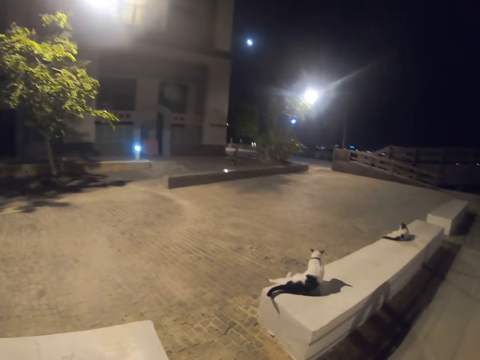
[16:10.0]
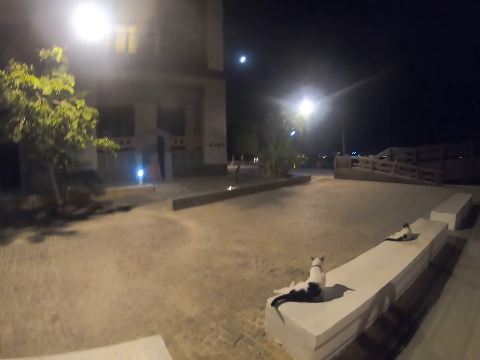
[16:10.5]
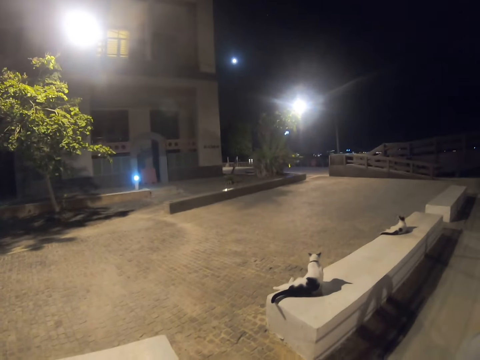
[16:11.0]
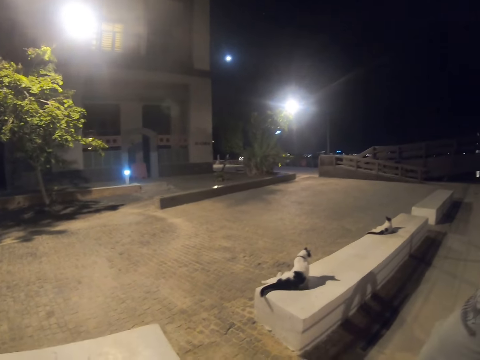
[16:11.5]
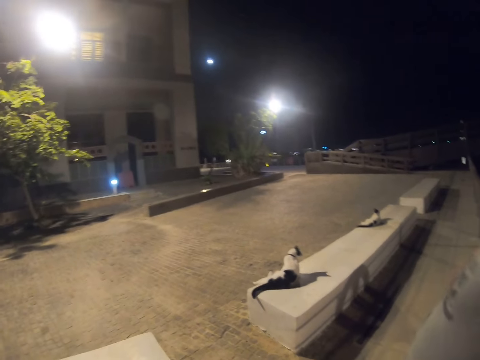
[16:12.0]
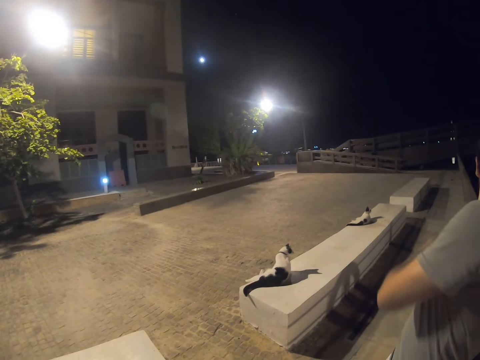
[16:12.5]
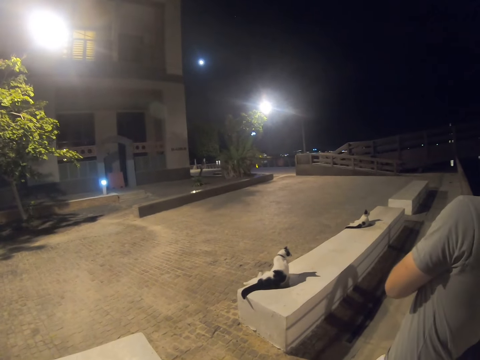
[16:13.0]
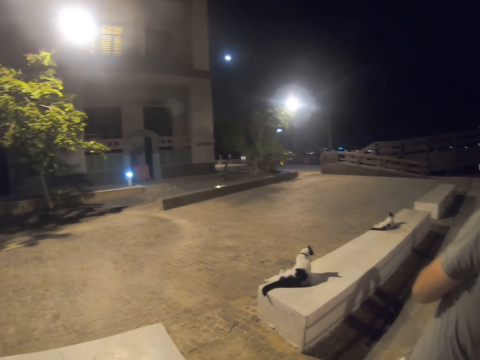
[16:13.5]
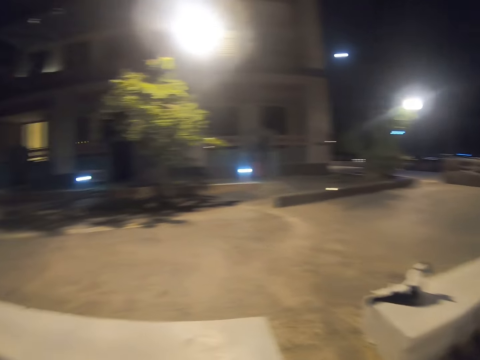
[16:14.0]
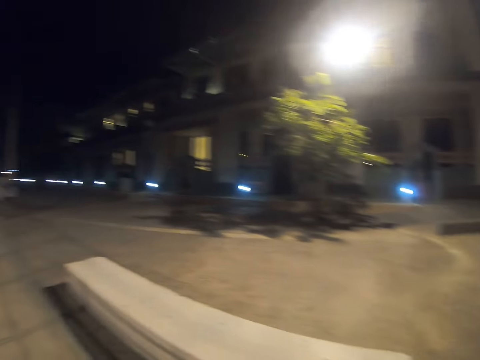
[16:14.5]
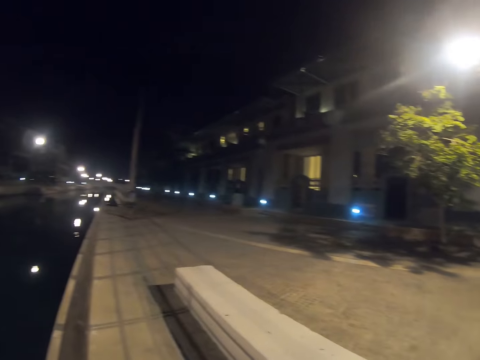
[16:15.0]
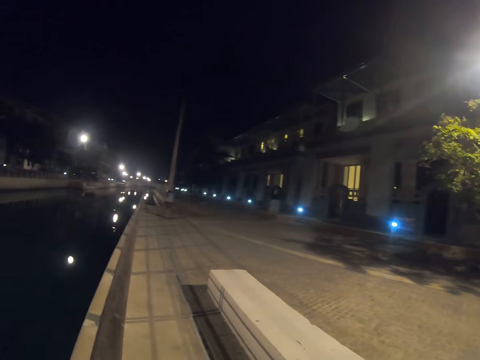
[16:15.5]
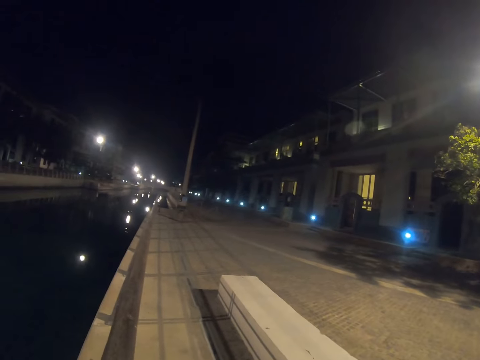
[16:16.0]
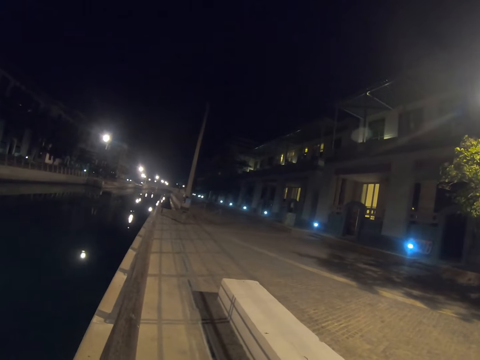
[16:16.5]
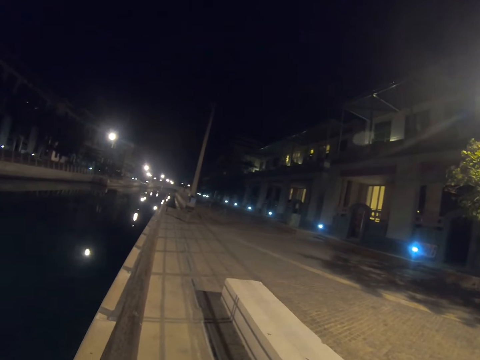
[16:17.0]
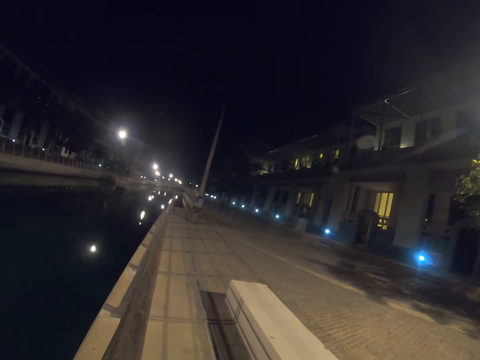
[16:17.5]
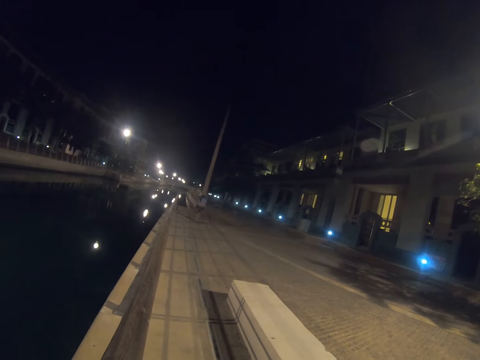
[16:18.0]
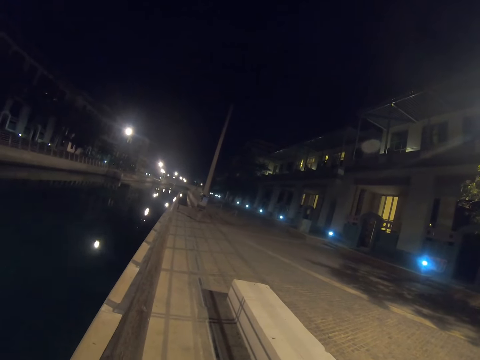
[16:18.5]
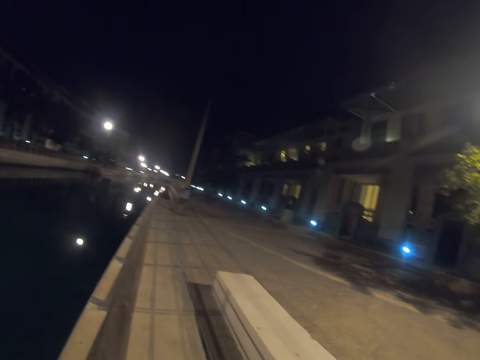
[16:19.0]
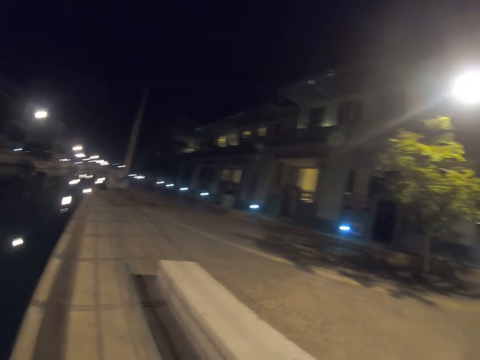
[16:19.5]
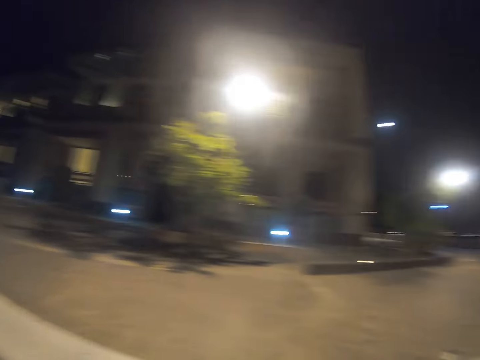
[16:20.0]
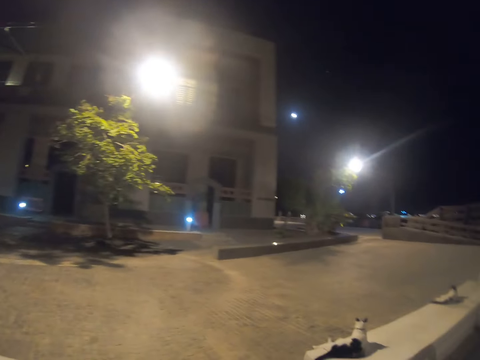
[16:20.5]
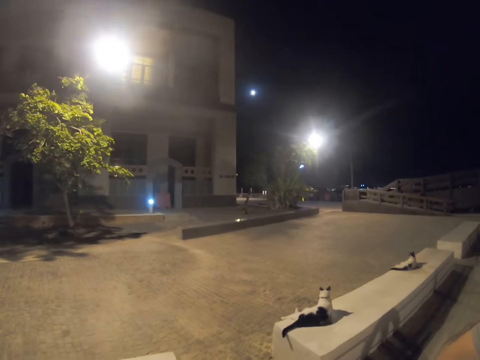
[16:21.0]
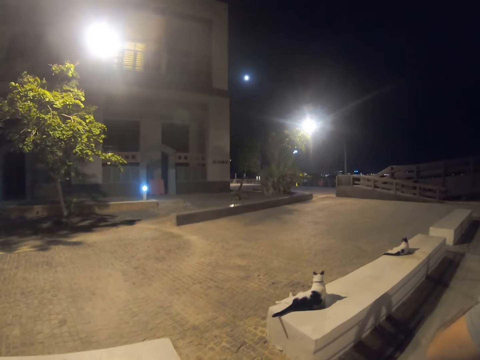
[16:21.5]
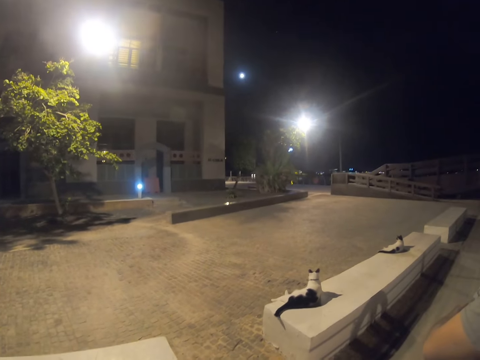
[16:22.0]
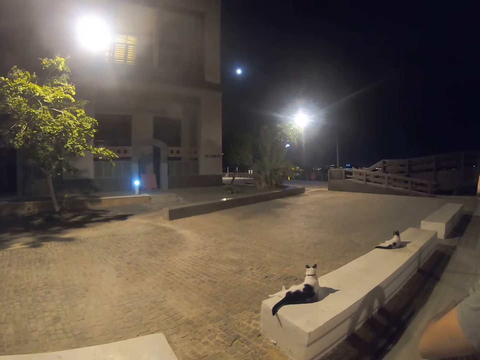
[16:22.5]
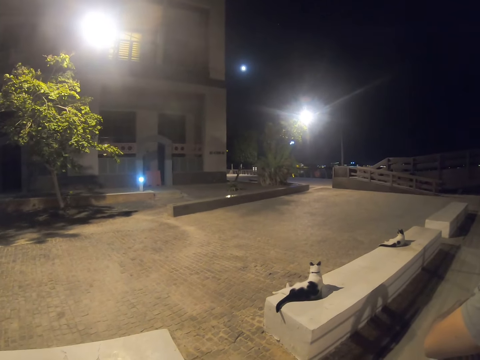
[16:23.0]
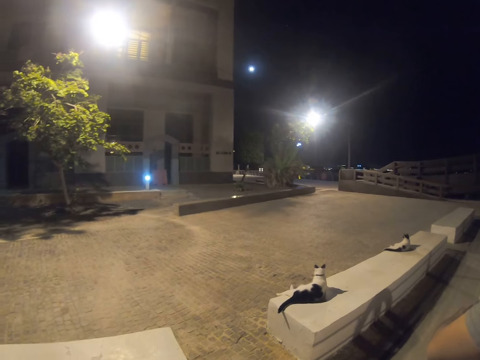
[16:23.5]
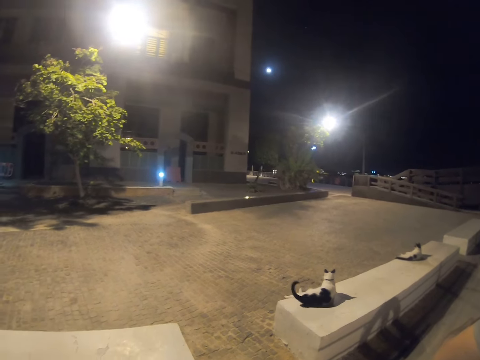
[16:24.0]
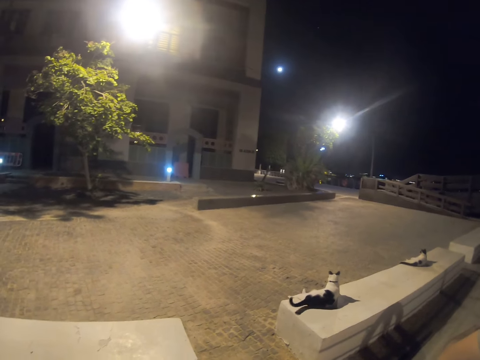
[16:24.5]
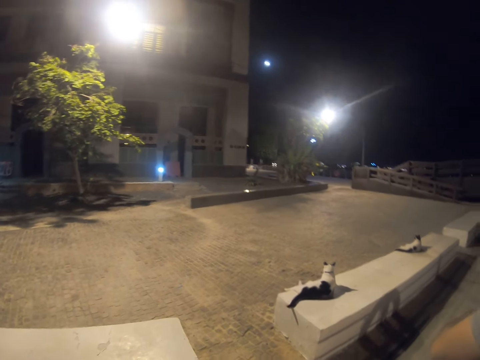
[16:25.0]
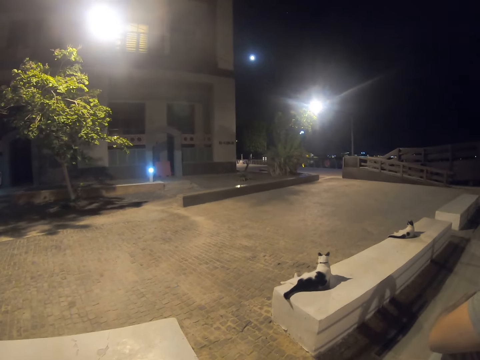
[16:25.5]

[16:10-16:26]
The camera wearer looks around. They stare at the cats.

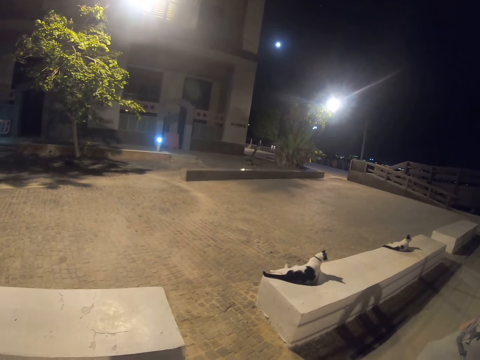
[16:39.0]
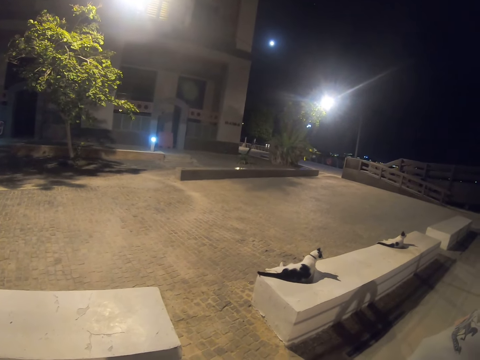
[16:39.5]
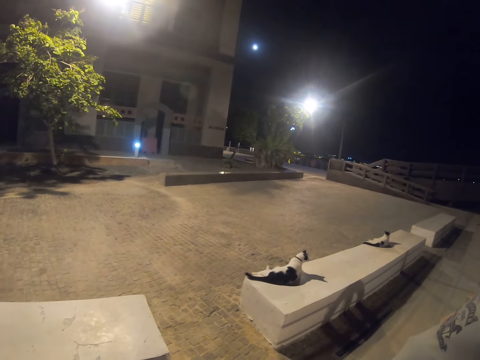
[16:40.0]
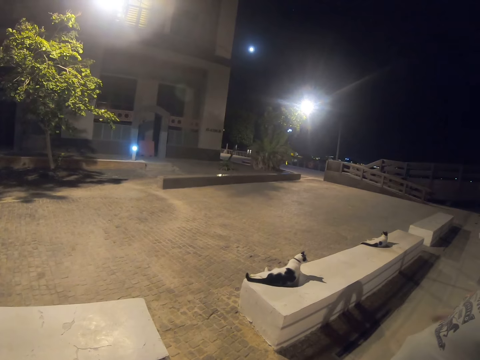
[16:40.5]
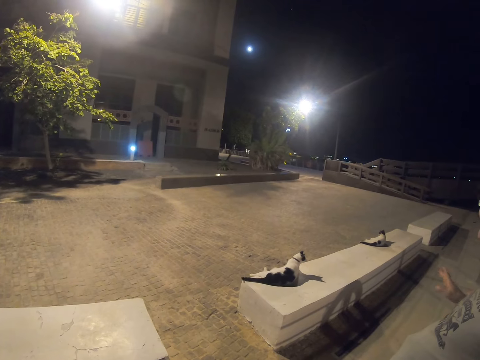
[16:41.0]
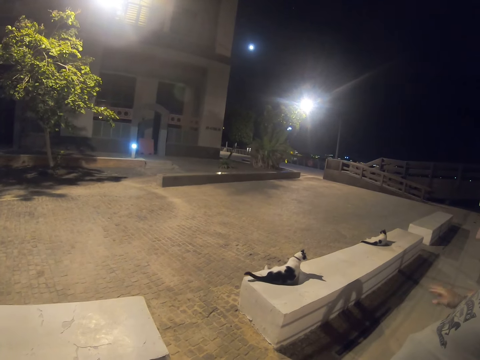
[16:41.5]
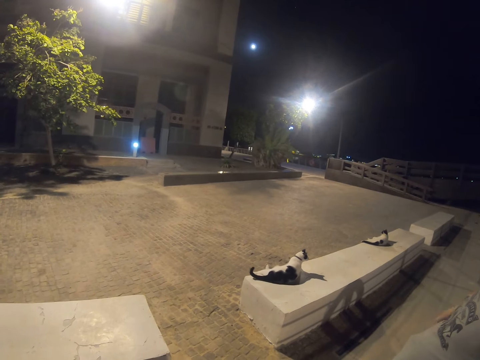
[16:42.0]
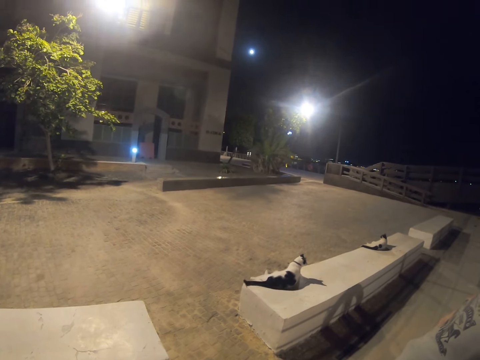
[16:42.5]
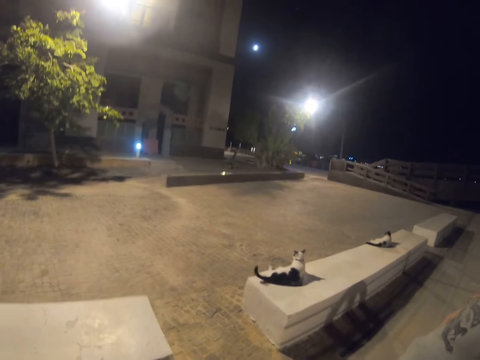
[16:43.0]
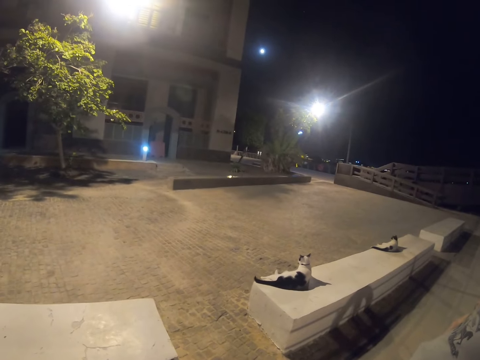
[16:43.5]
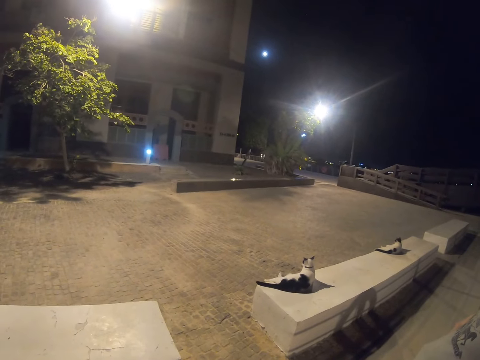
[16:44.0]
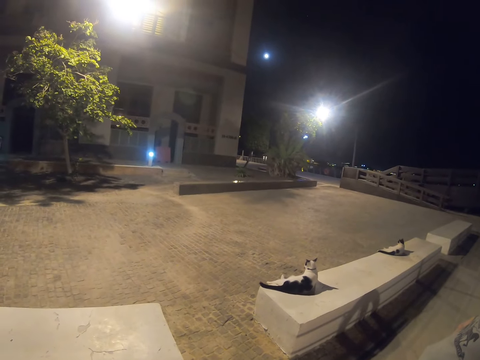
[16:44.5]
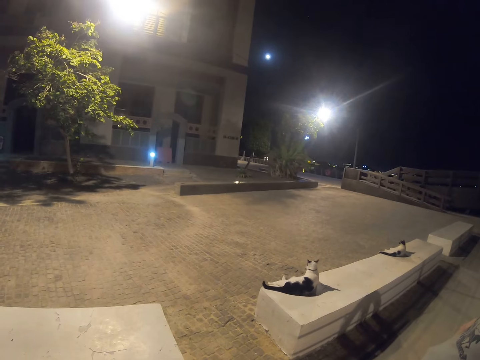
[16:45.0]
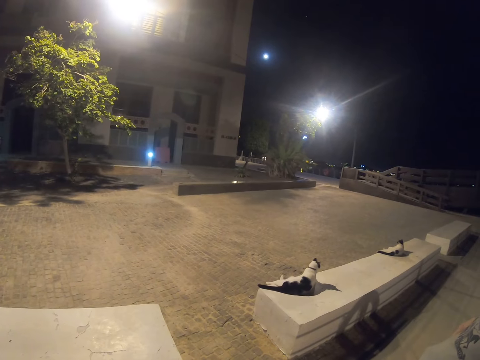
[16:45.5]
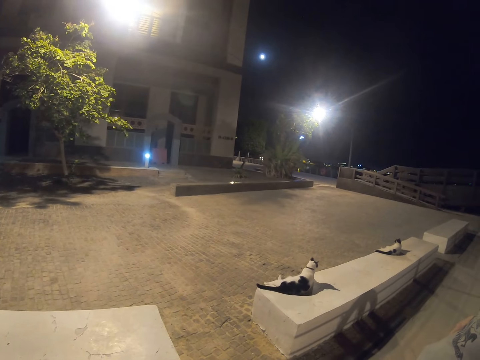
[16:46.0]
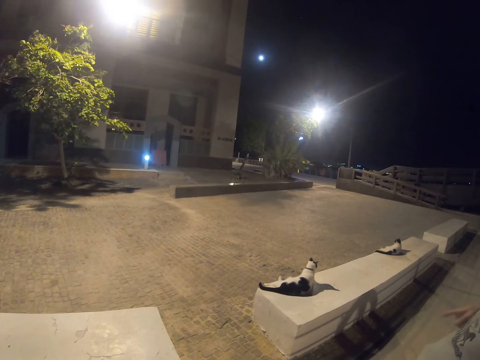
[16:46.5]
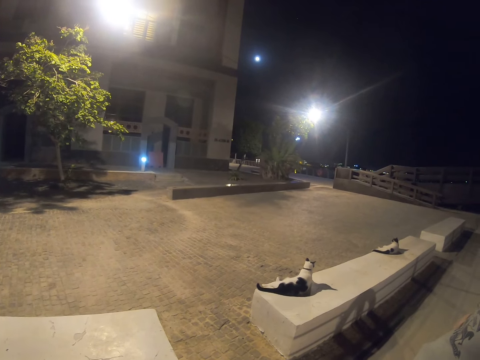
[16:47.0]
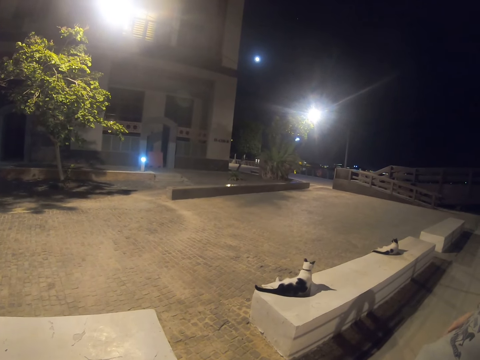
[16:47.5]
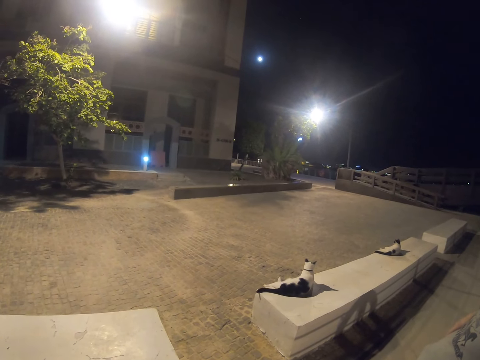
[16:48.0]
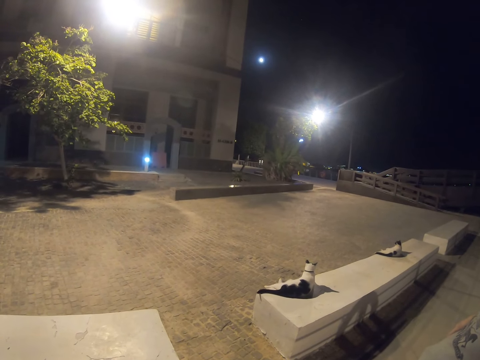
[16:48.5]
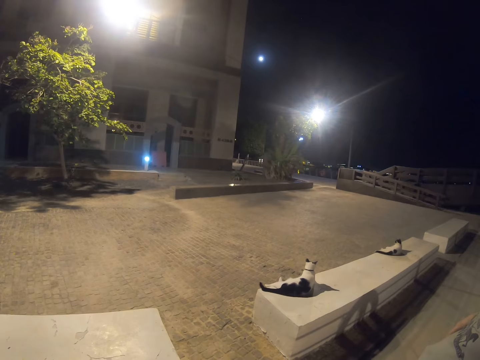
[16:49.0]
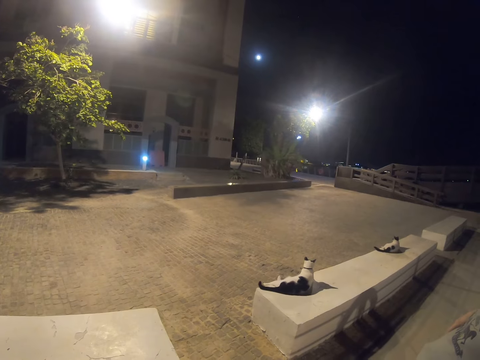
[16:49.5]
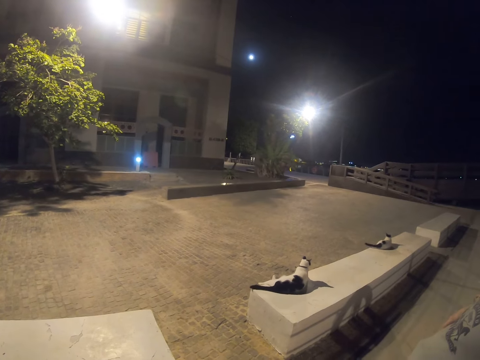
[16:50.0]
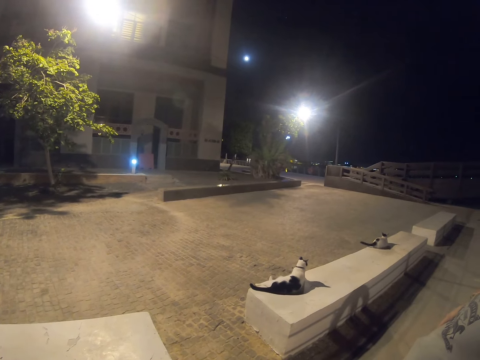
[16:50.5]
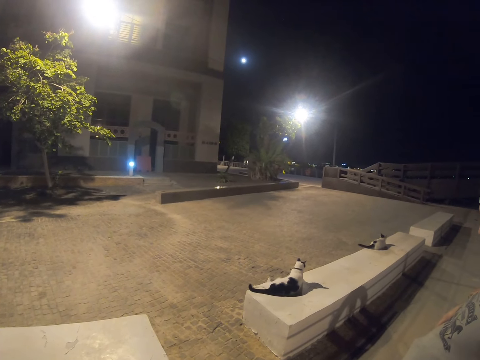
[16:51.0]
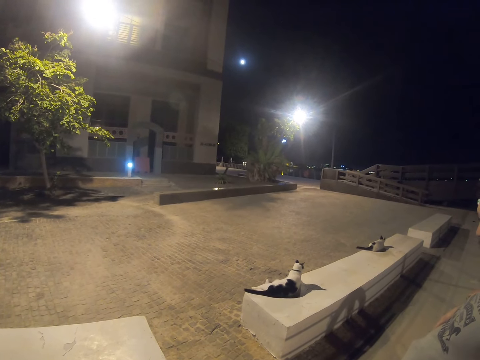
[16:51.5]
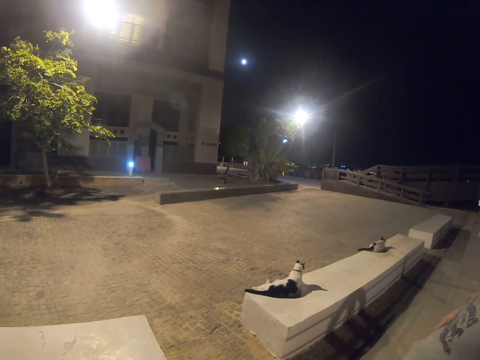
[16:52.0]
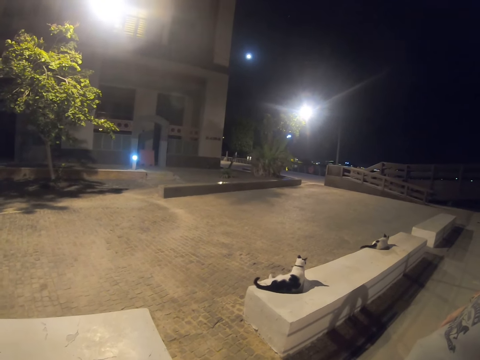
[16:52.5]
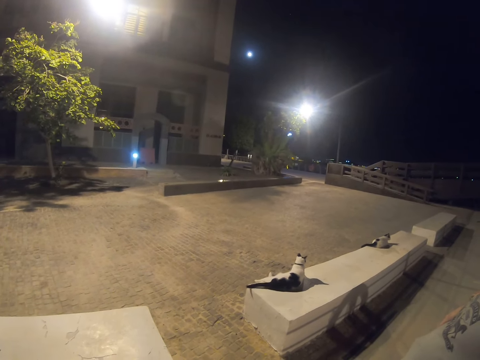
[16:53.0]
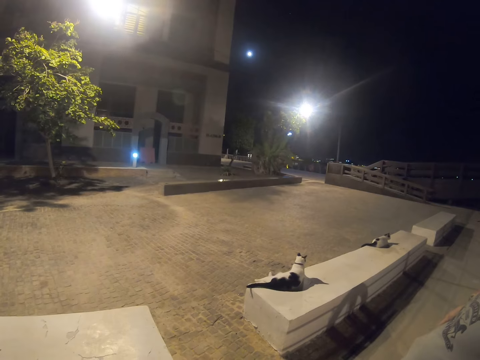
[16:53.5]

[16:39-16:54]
A man does a hand gesture. The camera wearer looks at the cats.
